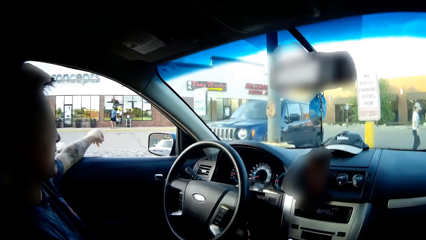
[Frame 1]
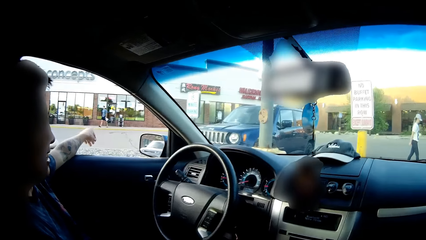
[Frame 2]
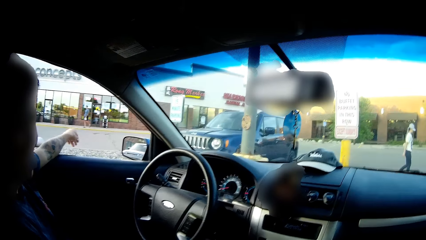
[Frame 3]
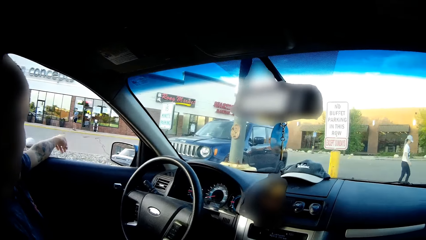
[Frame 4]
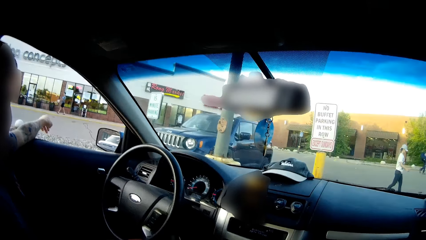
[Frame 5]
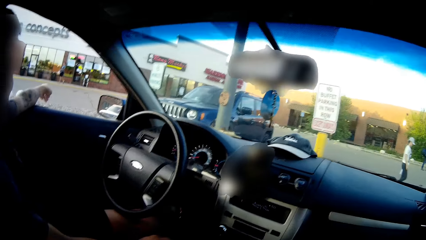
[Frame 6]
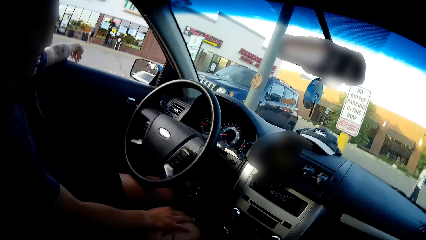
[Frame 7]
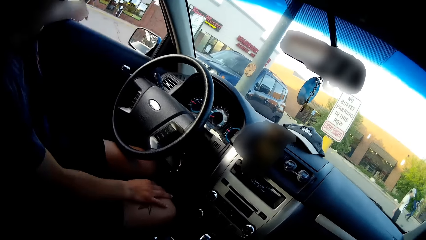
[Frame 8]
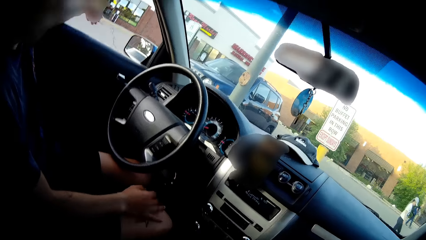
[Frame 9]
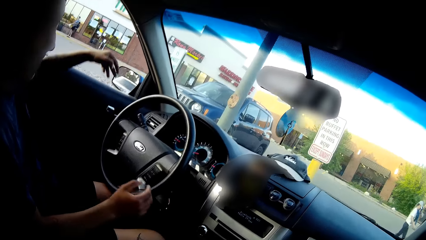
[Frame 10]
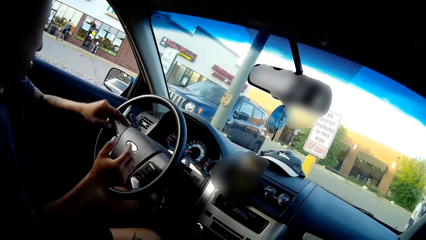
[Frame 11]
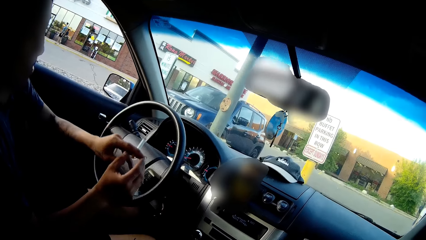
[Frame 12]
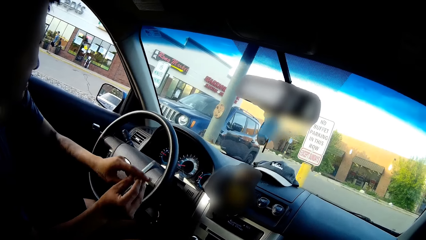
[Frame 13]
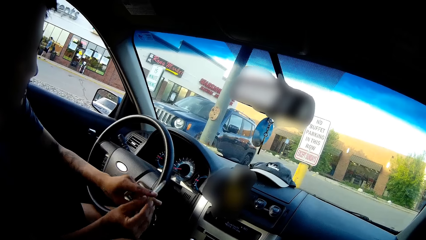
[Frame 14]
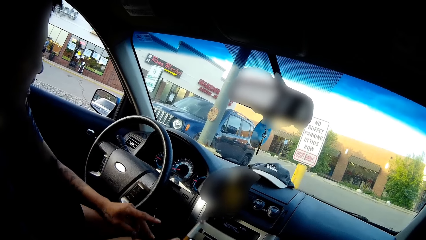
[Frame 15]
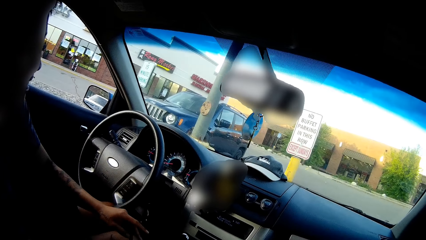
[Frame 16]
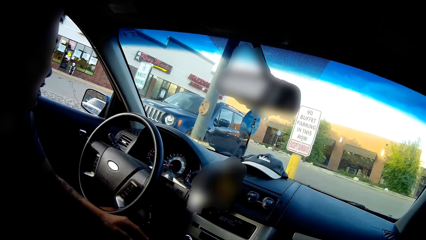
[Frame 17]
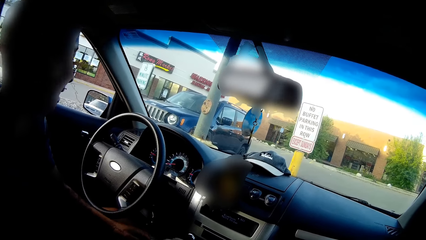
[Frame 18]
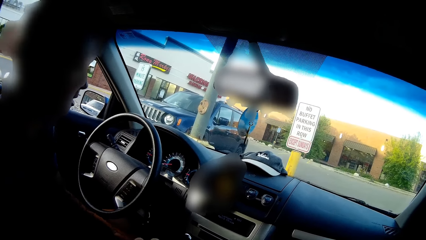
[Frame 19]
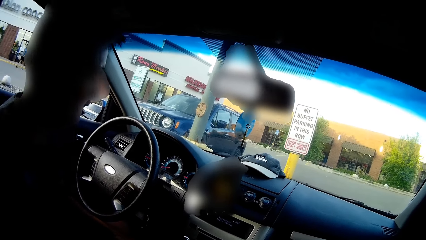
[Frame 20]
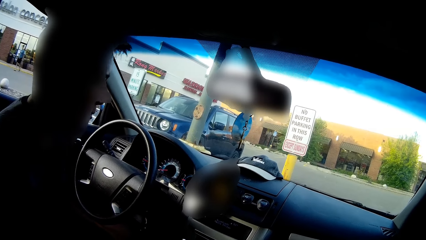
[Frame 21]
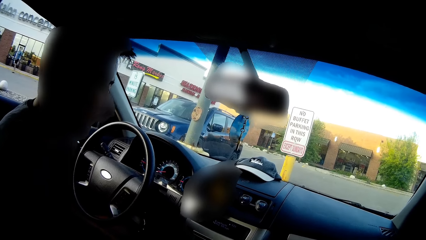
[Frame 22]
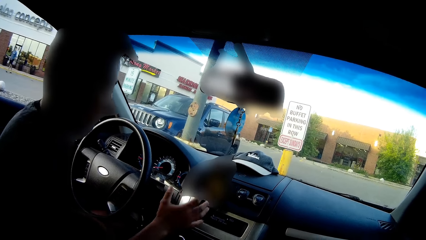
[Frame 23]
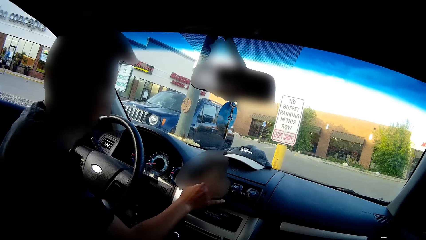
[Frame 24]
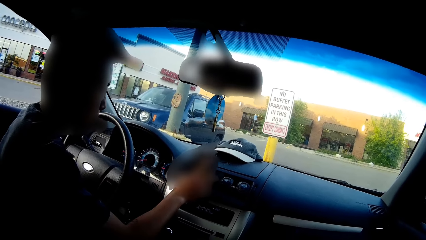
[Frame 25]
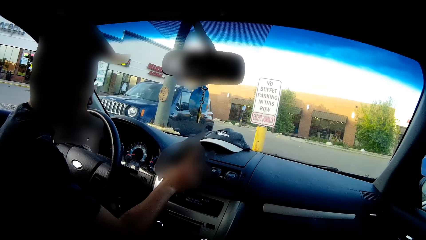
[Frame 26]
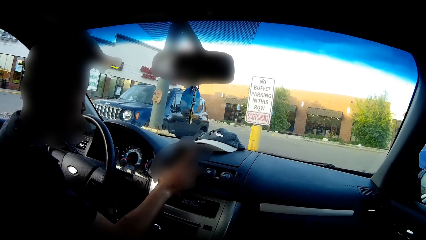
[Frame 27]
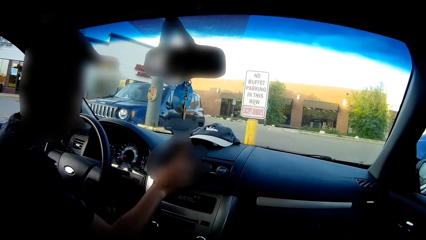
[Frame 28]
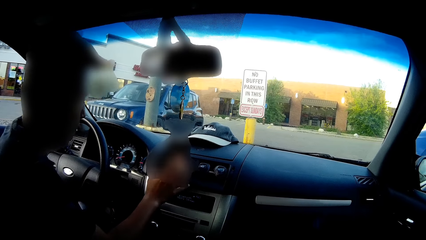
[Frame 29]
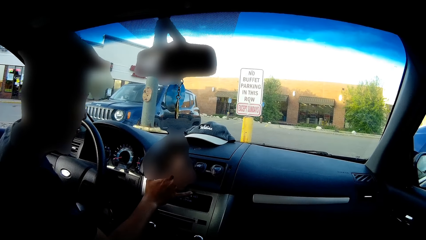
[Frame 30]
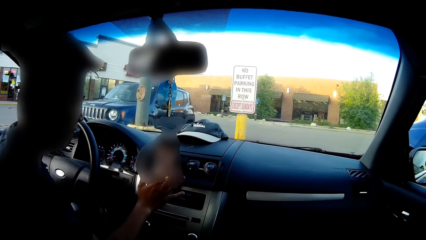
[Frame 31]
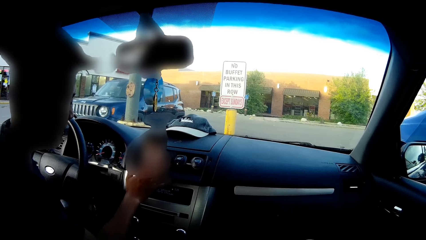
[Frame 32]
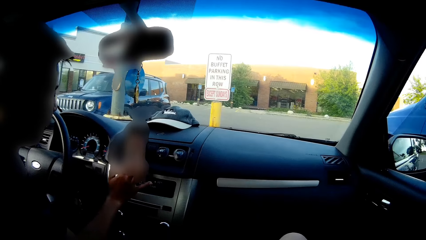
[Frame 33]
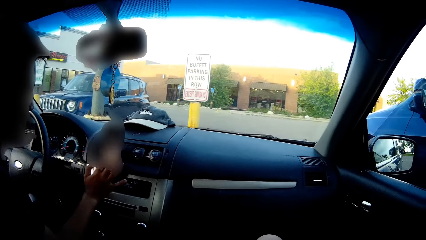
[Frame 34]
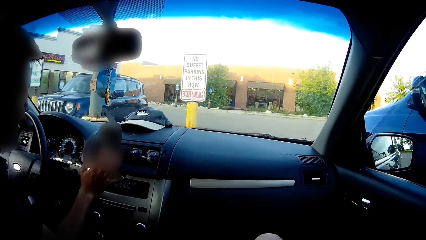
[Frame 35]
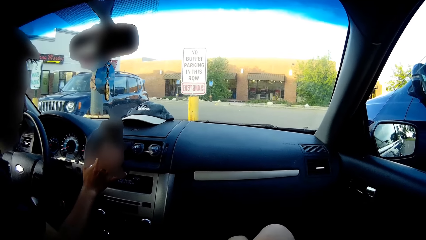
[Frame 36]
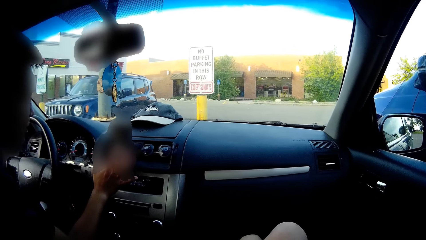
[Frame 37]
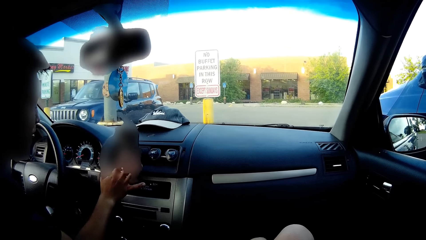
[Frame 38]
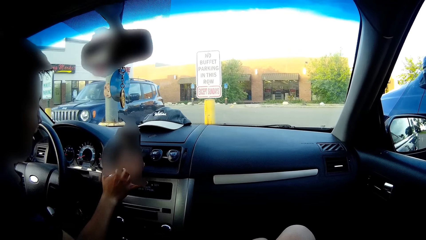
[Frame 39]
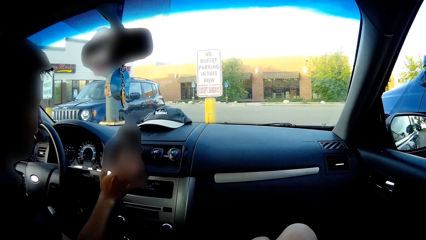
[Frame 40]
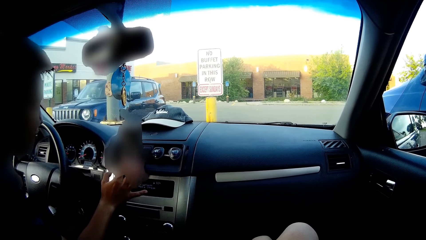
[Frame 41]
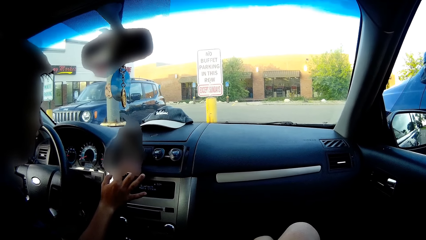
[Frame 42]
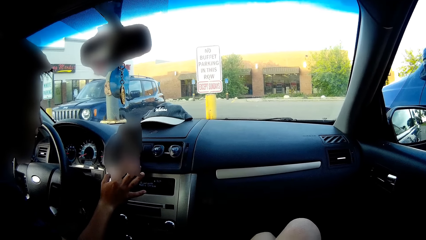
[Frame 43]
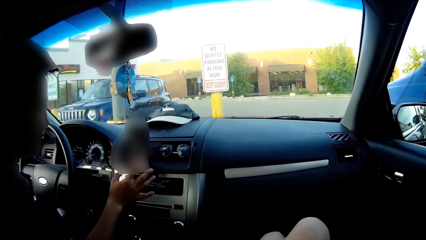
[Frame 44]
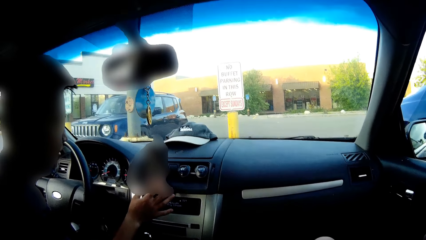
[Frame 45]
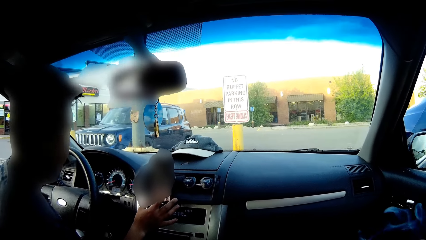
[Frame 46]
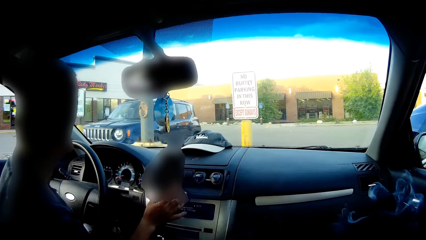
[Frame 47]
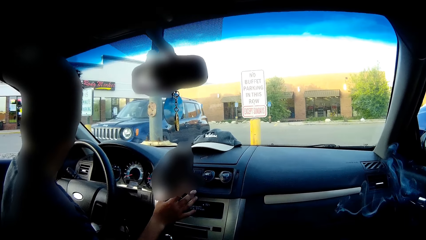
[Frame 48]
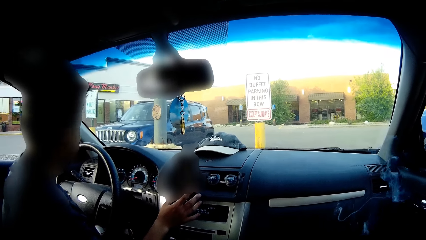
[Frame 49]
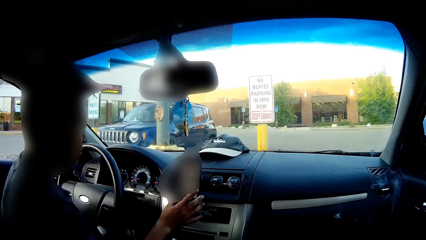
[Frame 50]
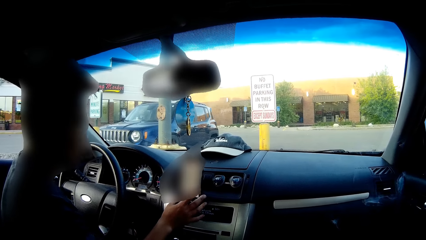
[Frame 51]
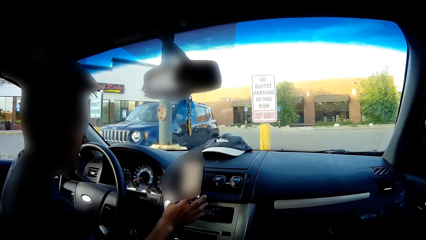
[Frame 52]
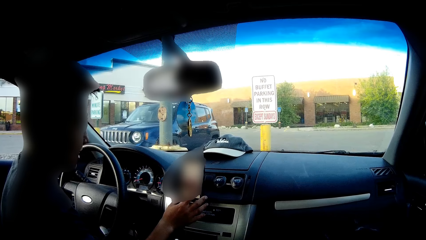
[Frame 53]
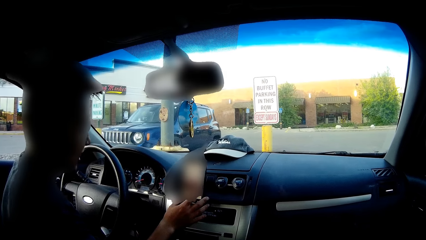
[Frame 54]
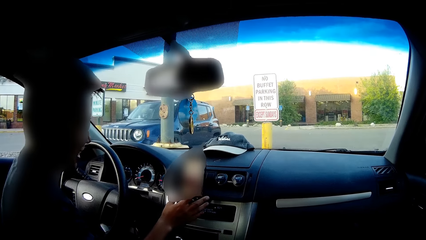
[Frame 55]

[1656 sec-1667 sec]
A man passes the cigarette in his left hand to his right hand. The camera wearer converses with the man. The man scrolls through the smartphone stationed on the car's dashboard with his right hand.

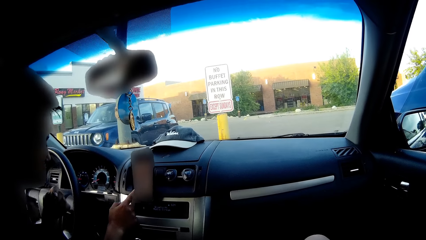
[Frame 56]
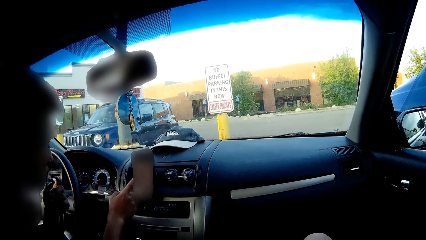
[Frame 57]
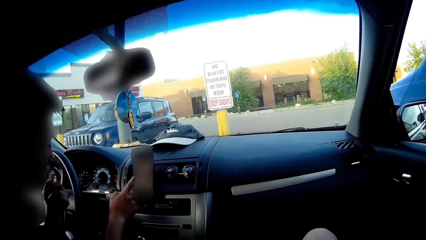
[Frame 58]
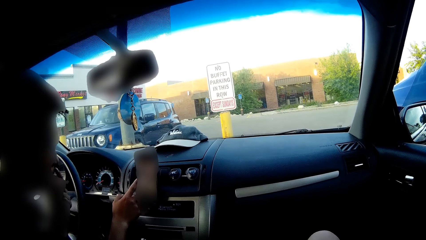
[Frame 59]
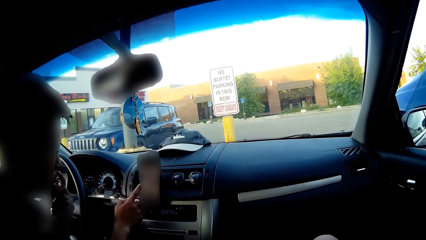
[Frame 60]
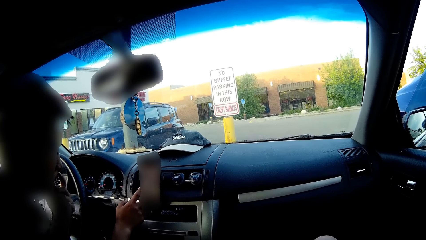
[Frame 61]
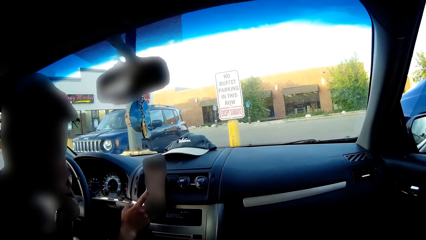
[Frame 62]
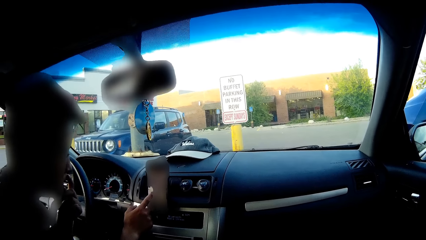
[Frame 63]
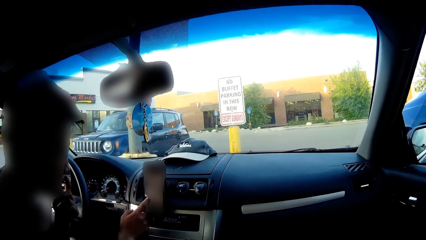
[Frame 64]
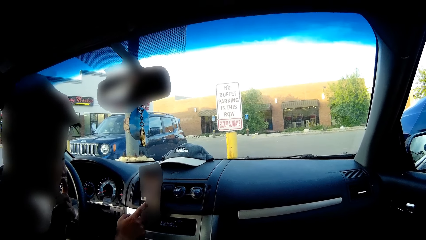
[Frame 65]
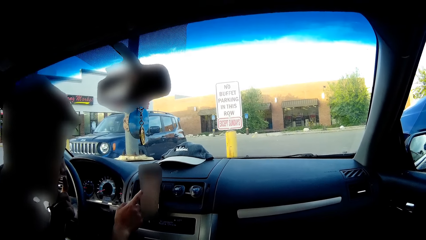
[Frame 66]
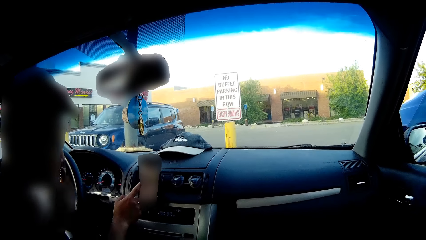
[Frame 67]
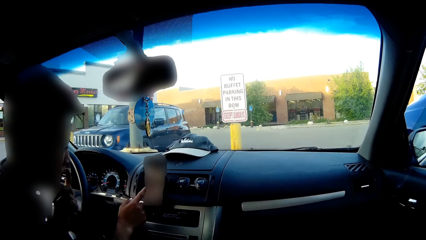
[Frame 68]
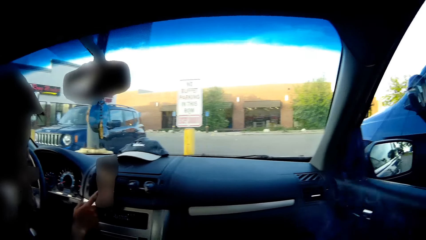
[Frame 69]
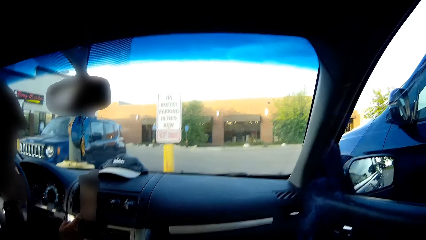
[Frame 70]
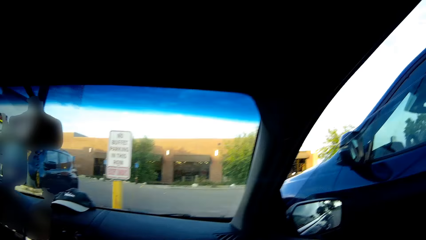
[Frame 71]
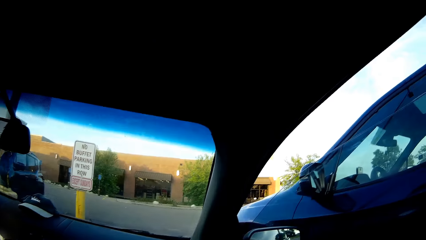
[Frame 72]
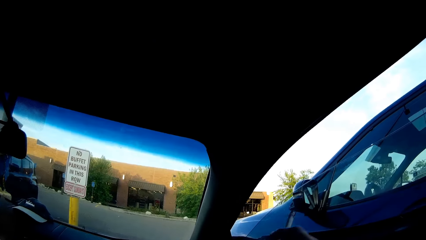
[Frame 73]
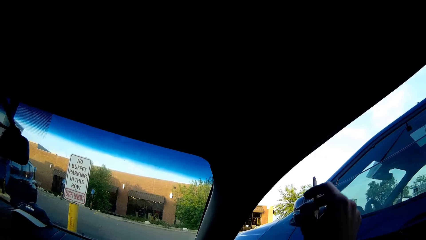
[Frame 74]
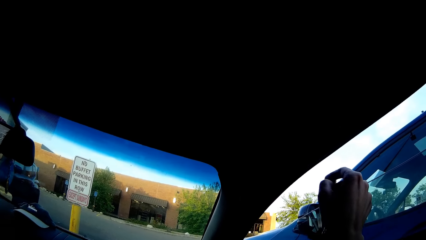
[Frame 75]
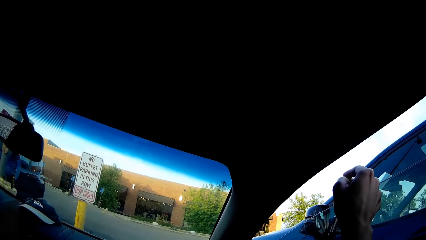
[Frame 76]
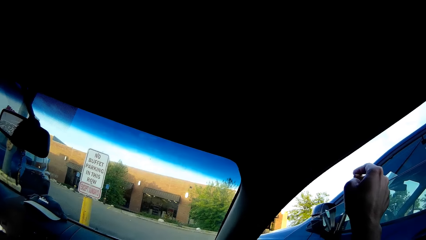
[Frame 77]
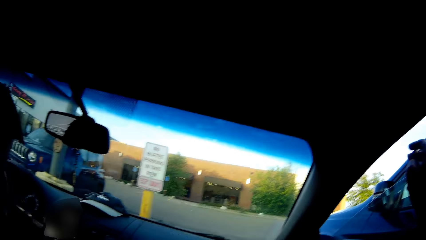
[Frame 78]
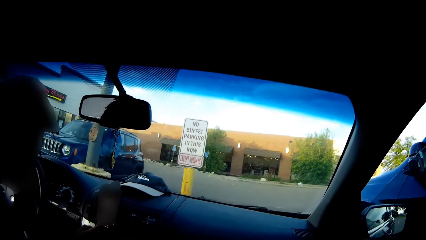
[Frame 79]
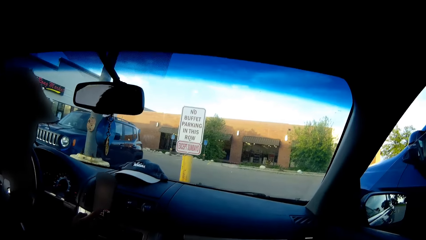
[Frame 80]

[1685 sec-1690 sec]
A man touches his upper lip with his left index finger. The camera wearer throws out a piece of a cigarette. She shakes off ashes from the cigarette in her right hand.
